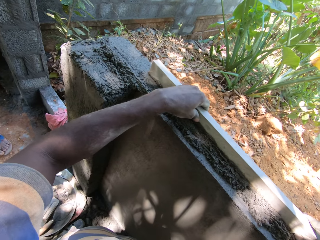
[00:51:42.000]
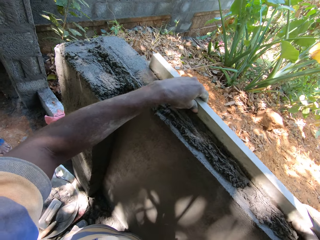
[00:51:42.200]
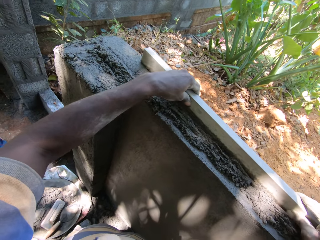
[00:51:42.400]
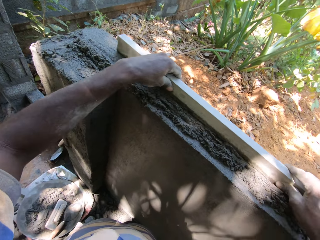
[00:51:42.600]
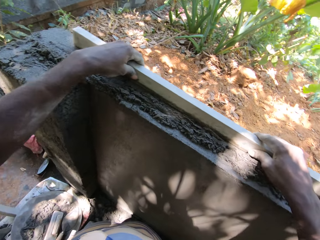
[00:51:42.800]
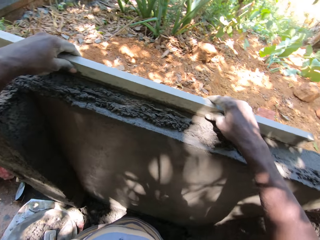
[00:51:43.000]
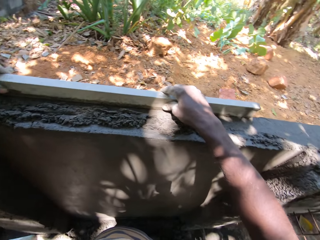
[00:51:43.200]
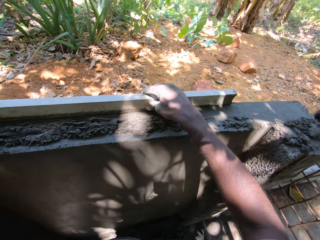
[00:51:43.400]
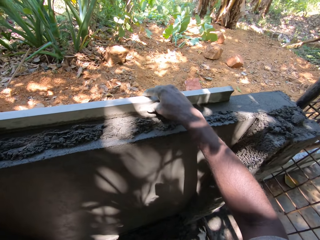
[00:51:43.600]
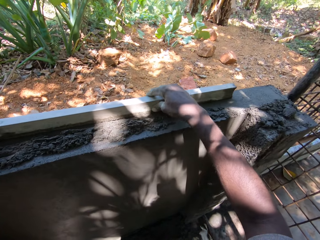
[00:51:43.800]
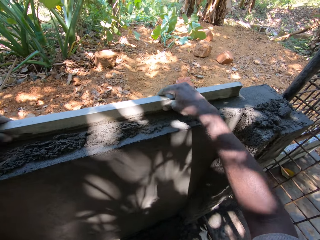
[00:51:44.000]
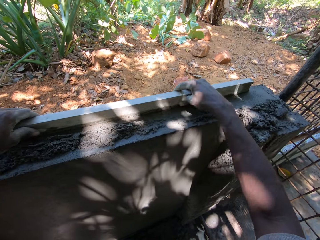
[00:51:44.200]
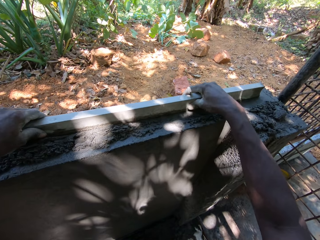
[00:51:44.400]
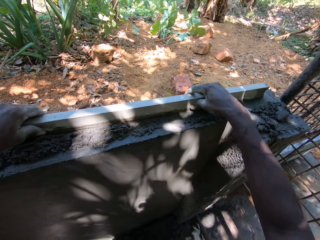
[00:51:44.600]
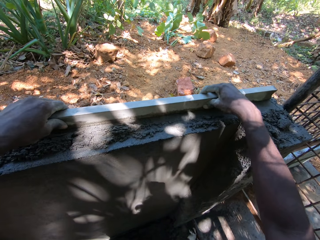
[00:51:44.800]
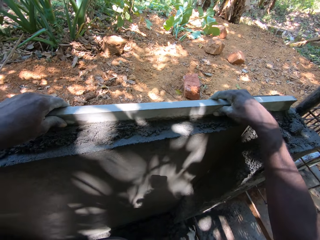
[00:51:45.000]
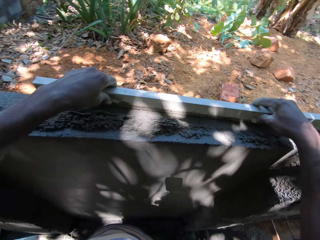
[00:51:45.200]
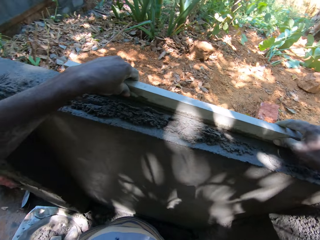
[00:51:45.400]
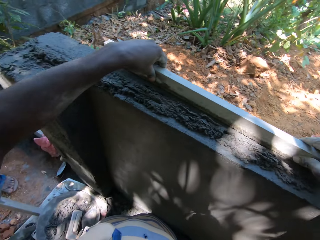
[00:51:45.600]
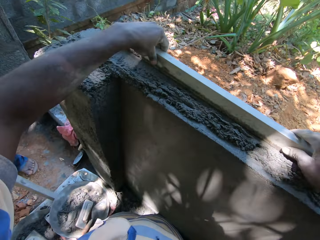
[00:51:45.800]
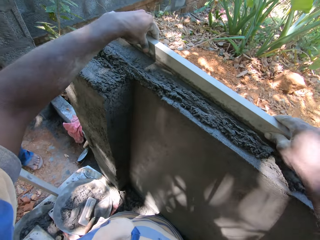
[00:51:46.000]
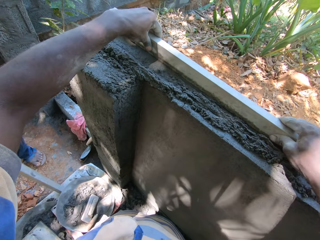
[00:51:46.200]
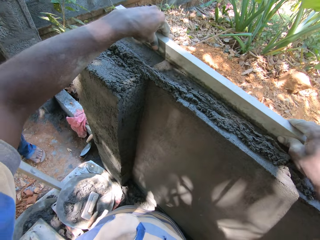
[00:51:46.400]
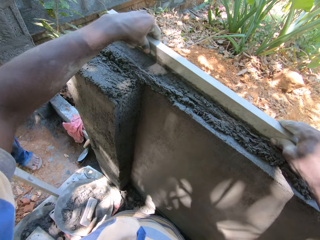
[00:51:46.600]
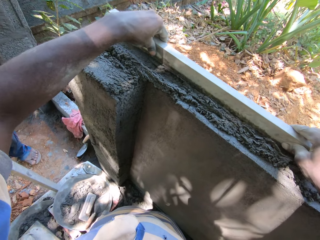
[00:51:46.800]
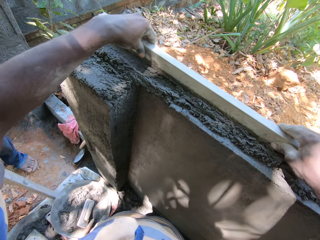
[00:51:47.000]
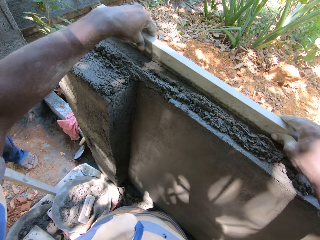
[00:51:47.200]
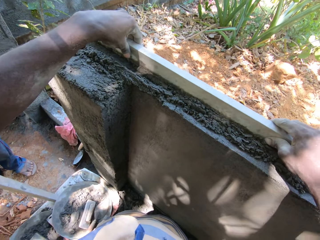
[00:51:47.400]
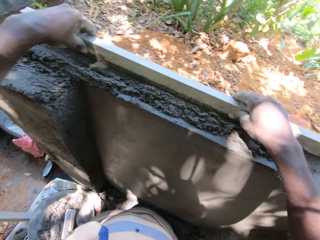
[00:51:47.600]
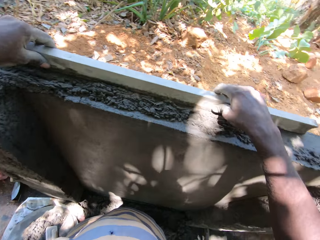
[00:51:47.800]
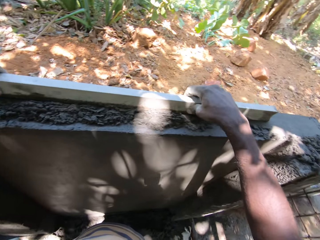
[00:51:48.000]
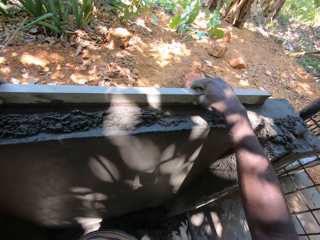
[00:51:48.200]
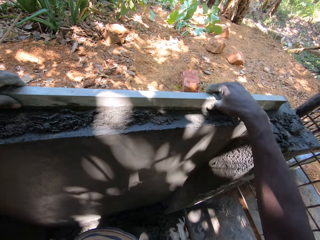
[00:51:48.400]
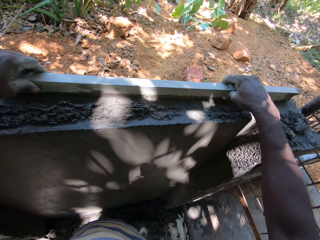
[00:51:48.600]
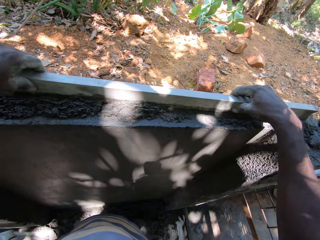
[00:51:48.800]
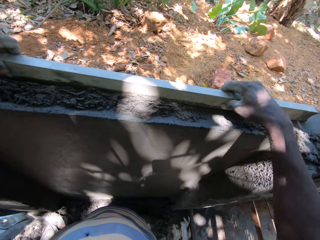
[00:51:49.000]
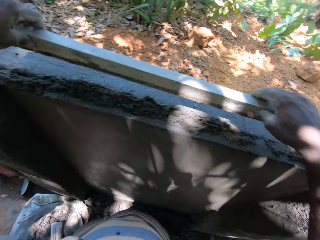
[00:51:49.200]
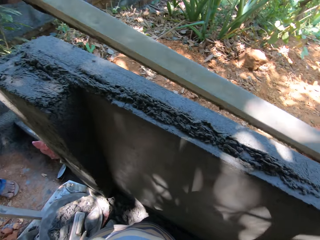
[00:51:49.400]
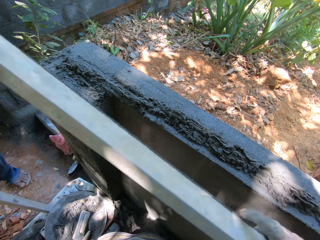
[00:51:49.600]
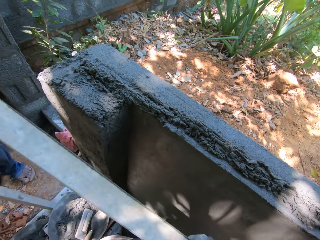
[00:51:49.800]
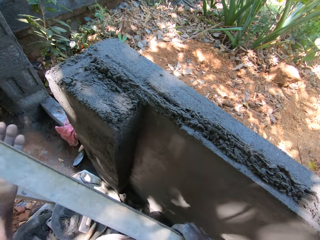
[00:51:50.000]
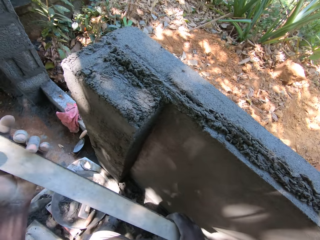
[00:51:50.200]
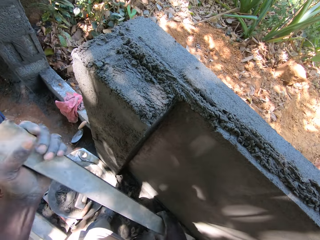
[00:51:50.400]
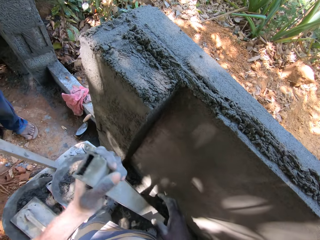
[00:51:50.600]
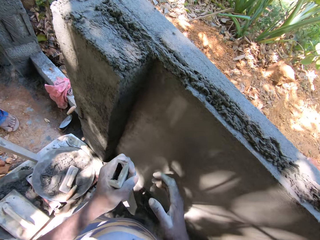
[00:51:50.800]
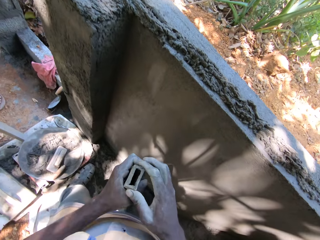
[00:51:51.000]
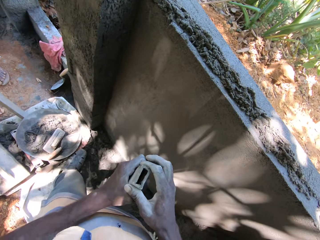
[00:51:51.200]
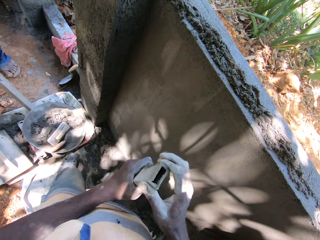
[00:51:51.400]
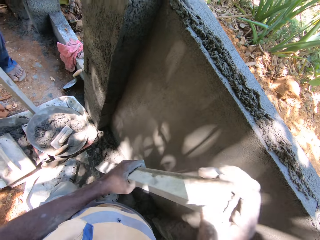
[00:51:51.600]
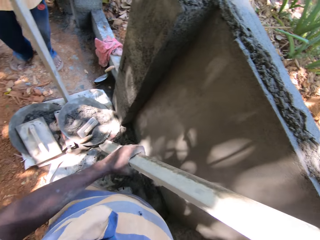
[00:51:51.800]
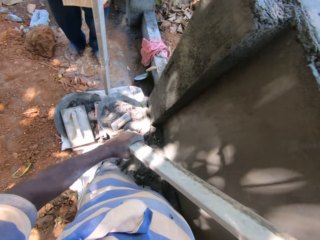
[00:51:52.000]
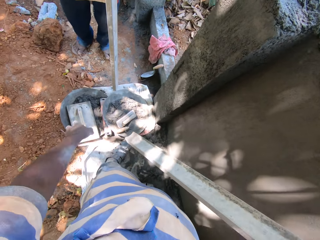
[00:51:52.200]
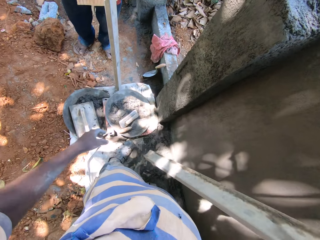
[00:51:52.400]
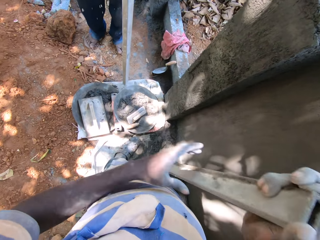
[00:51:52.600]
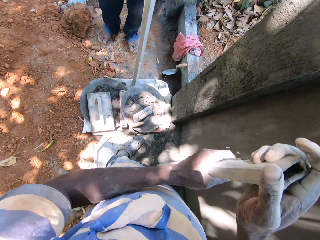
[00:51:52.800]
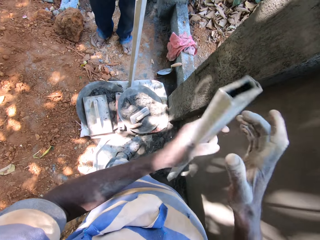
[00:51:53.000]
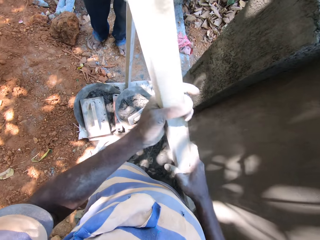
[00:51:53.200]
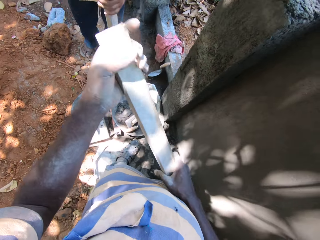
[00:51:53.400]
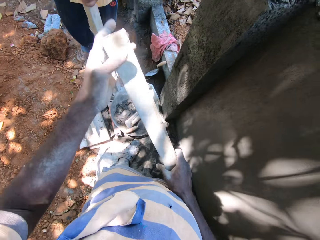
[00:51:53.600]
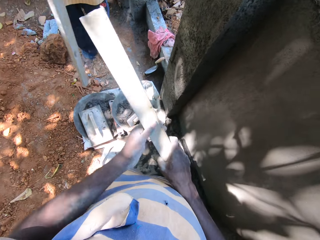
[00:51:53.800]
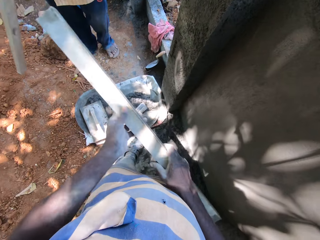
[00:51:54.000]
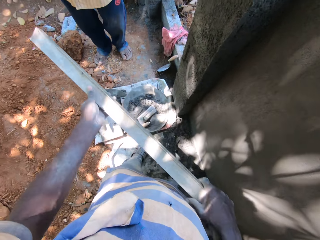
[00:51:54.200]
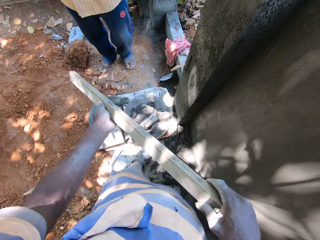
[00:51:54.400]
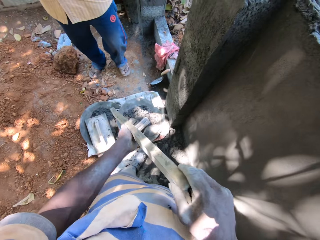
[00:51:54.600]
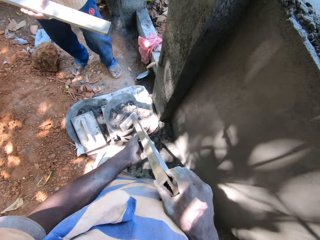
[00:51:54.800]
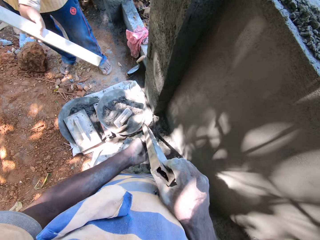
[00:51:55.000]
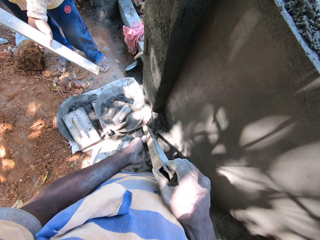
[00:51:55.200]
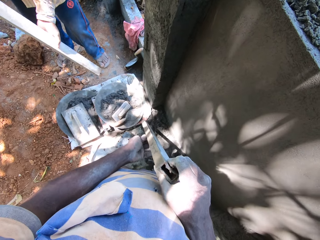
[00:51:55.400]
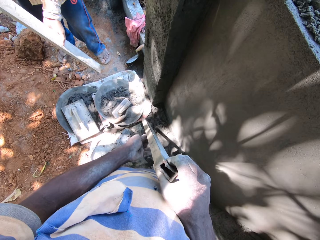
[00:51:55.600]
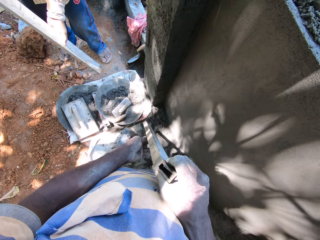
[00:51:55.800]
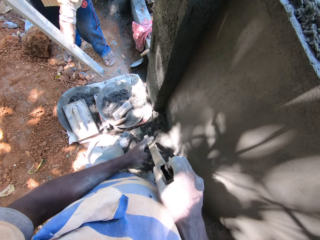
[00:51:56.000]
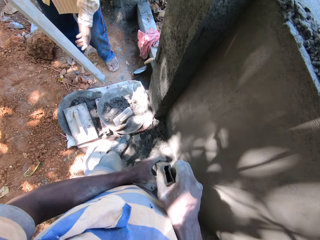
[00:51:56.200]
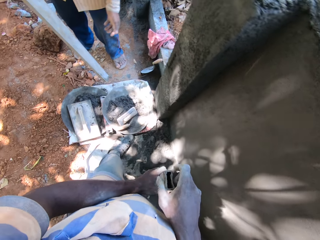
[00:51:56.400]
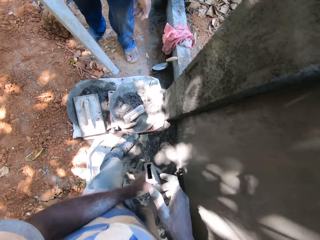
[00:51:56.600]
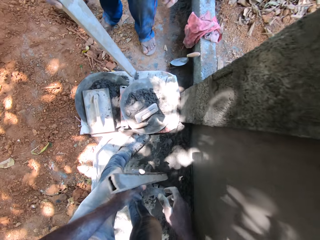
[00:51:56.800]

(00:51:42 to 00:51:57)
The camera wearer talks to a person. He picks the piece of metal from the wall with both hands. He drops the piece of metal from the wall with both hands. He puts the wood plank on the ground. He cleans the piece of metal with his left hand. He passes the piece of metal from the right hand to the left hand. He passes the piece of metal from the left hand to the right hand. He cleans the piece of metal with his left hand. He flips the piece of metal with both hands.

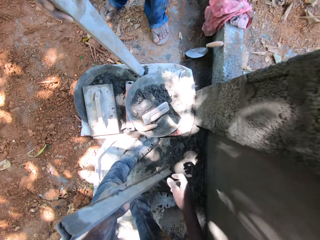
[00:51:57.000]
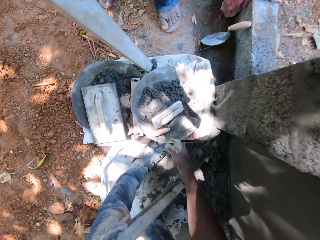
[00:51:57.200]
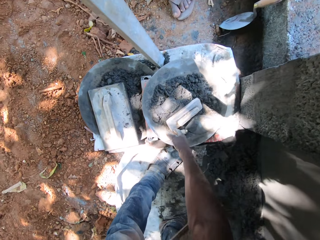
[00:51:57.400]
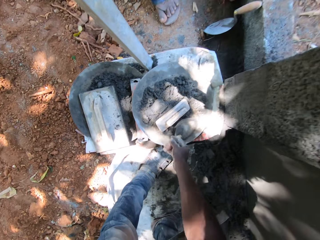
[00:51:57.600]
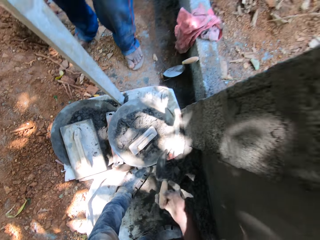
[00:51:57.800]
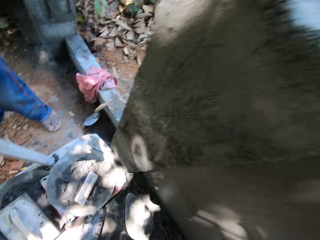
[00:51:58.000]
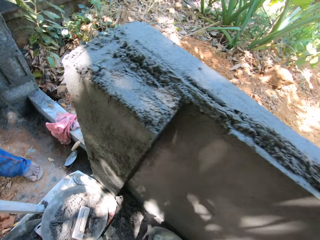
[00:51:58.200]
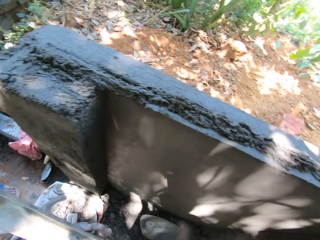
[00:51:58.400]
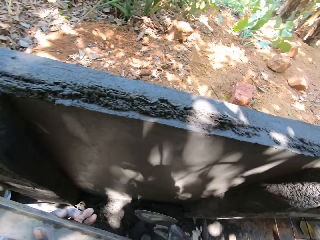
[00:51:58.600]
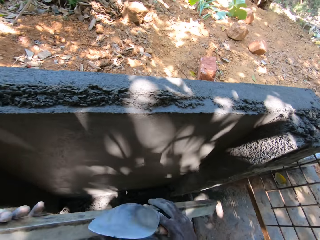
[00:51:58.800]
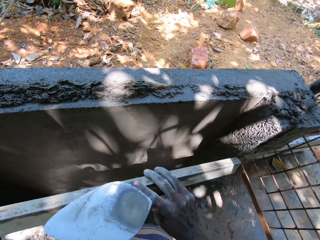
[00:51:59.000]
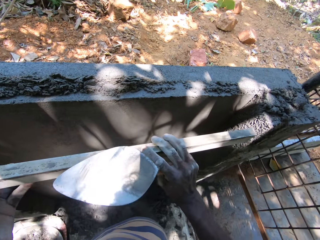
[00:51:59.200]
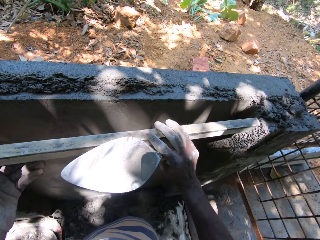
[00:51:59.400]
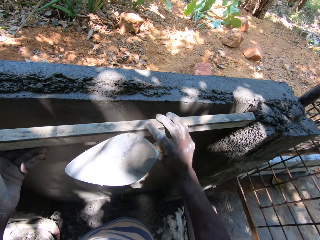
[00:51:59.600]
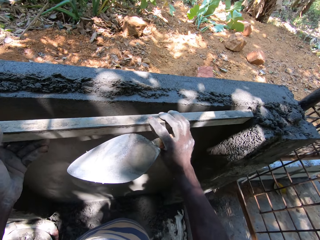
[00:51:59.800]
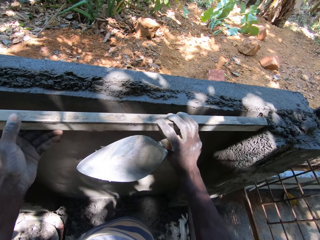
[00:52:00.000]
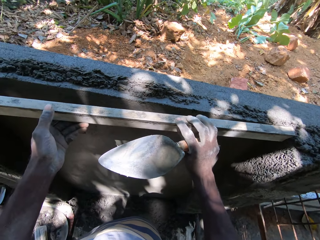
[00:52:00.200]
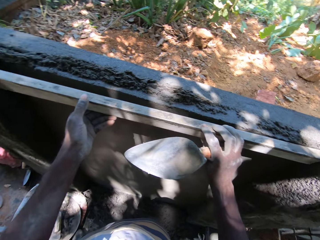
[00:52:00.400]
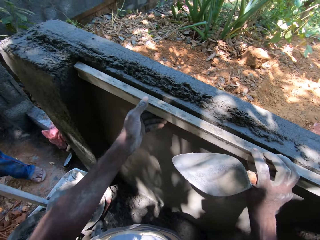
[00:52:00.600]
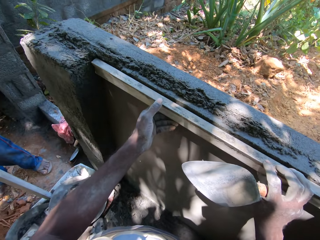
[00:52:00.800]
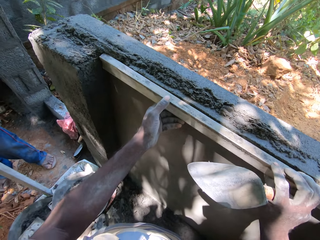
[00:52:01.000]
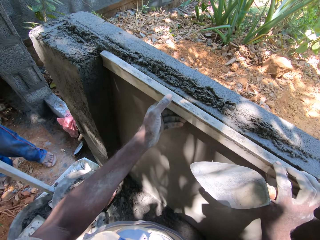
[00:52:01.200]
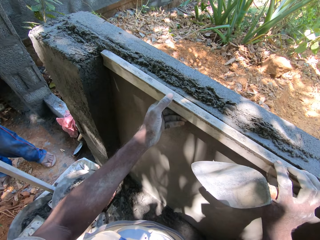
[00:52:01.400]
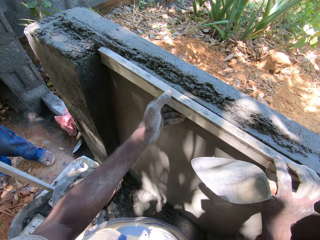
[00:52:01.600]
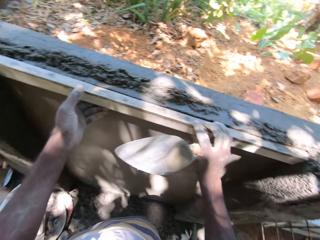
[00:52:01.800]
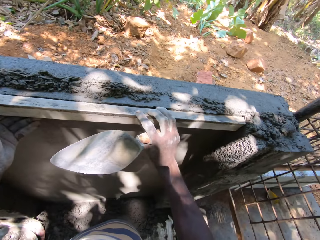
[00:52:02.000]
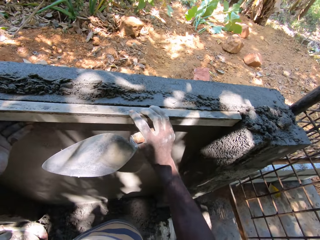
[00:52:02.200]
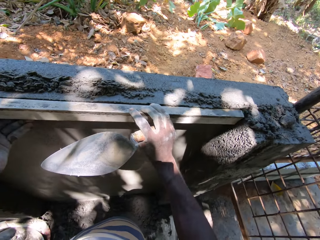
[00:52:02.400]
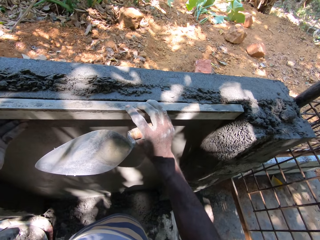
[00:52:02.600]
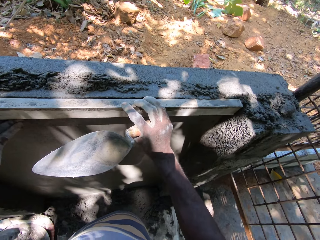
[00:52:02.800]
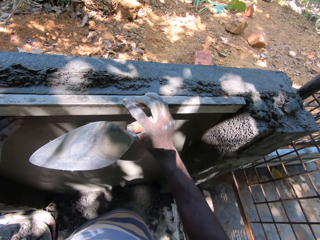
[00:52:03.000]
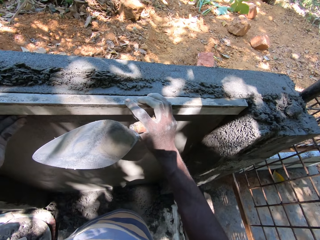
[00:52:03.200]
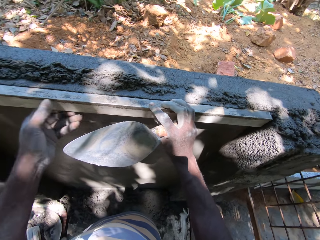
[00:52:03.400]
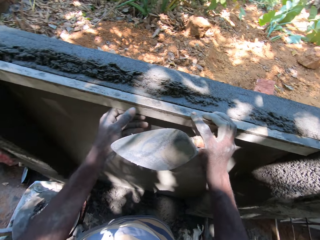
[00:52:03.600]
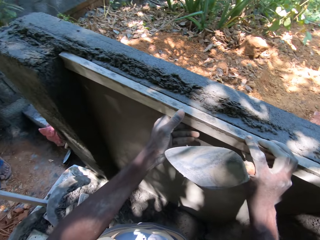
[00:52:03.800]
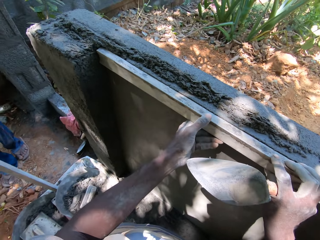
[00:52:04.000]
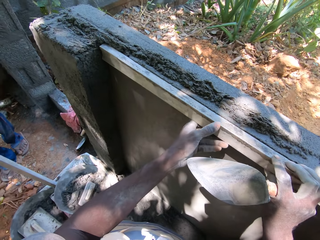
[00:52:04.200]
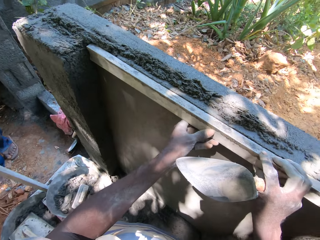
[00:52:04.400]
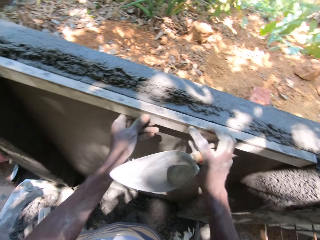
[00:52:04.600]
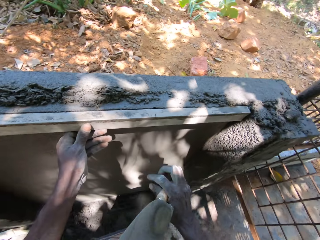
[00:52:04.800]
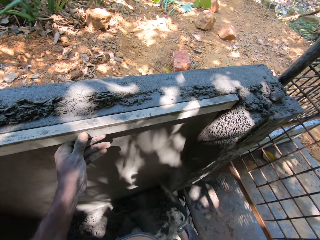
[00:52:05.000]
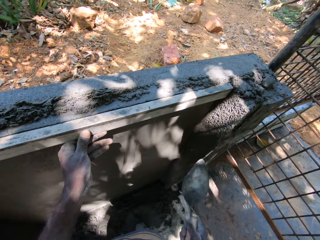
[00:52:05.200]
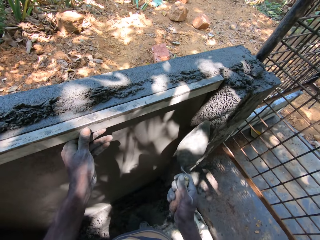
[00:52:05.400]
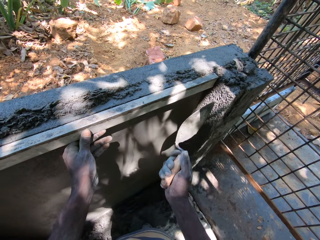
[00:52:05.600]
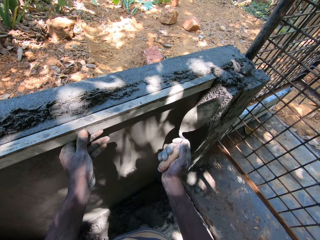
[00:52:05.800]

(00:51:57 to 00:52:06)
A man drops the piece of metal on the floor with his right hand. The camera wearer picks the trowel from the head pan on the floor with his right hand. He levels the cement mixer with a steel plank. He places the piece of metal on the wall with both hands.
